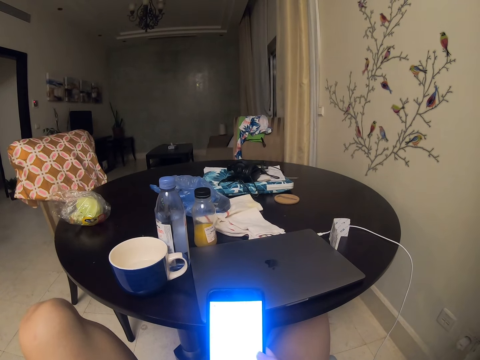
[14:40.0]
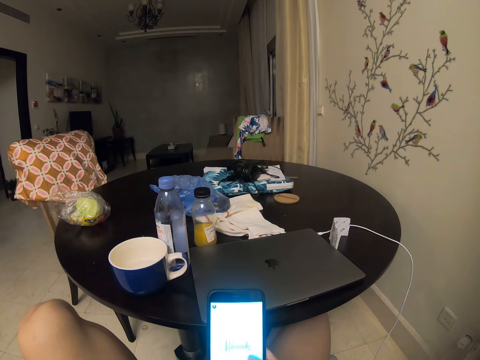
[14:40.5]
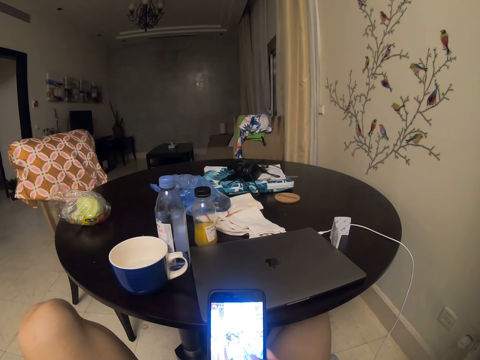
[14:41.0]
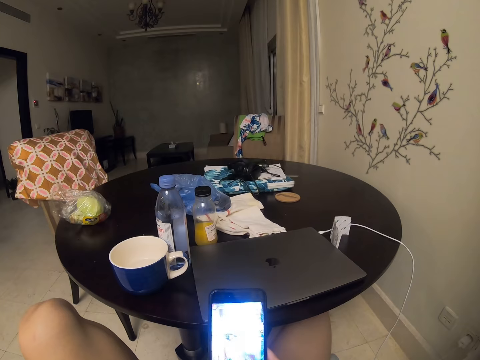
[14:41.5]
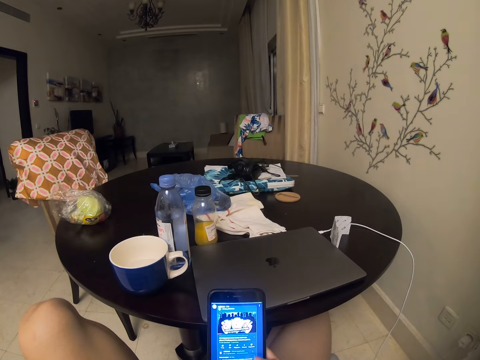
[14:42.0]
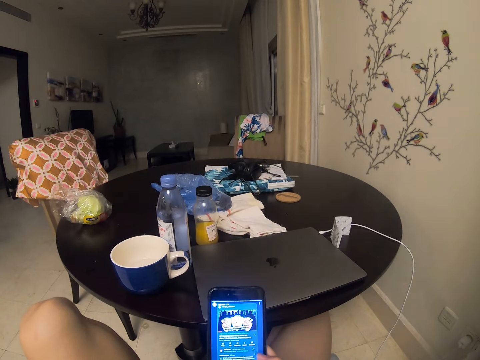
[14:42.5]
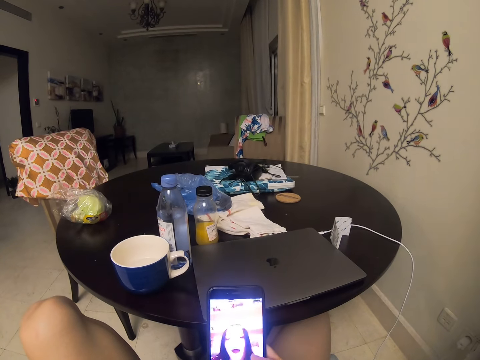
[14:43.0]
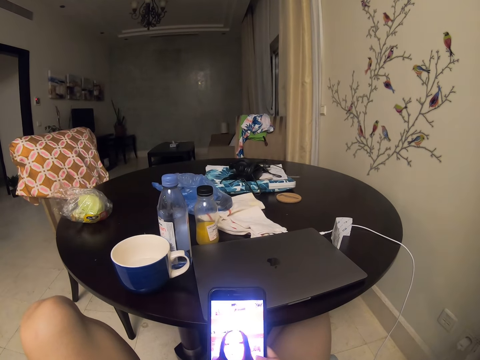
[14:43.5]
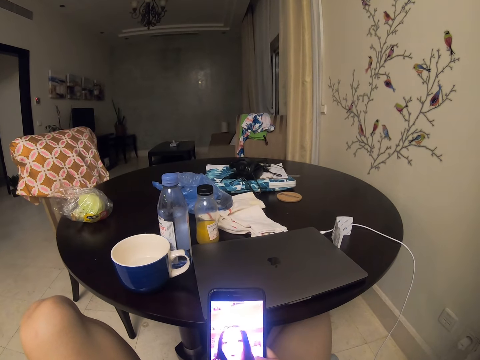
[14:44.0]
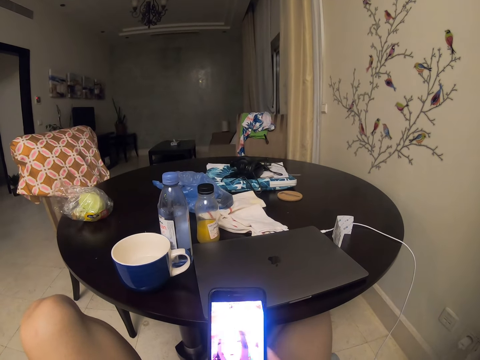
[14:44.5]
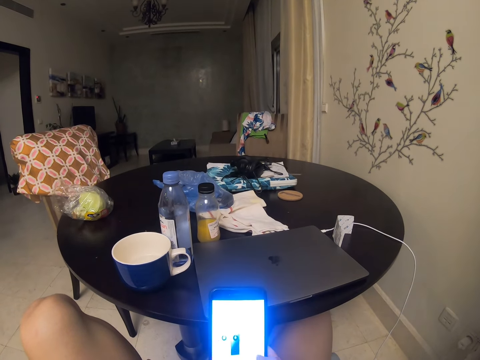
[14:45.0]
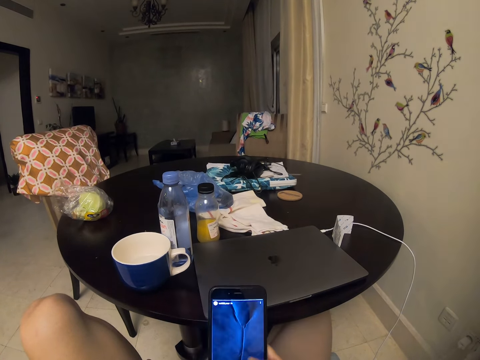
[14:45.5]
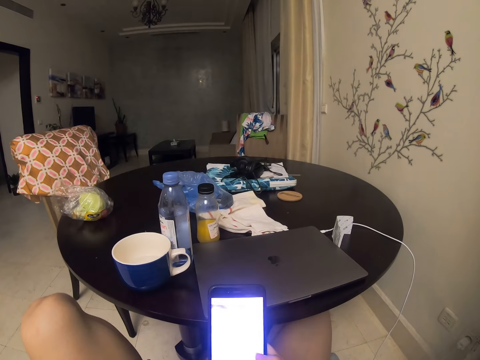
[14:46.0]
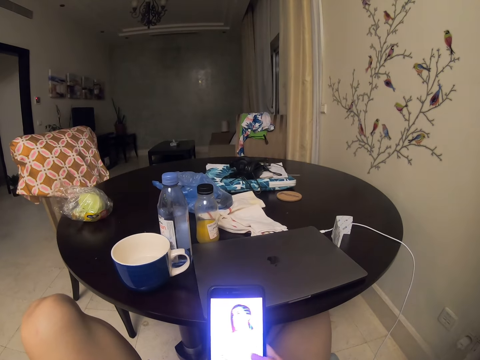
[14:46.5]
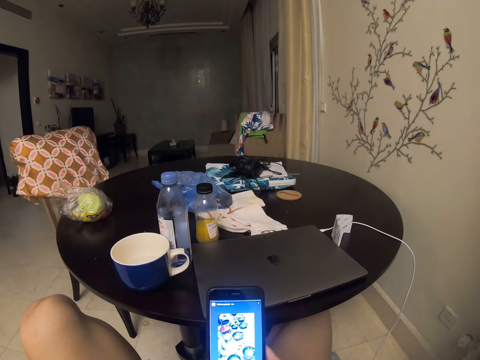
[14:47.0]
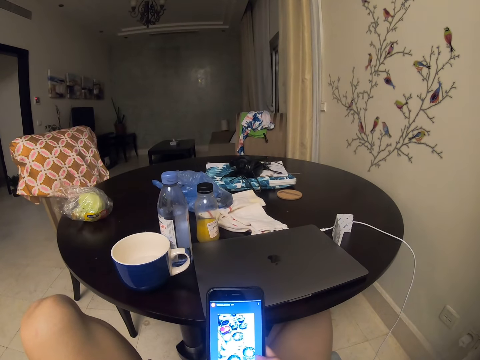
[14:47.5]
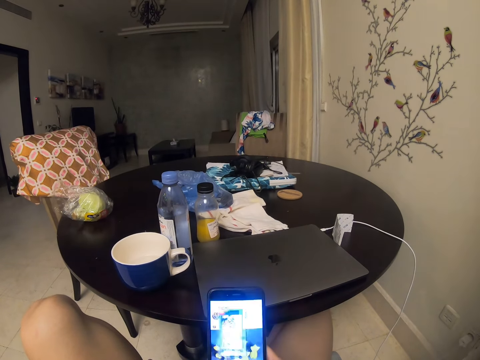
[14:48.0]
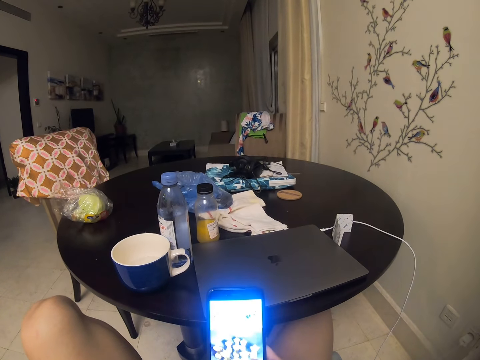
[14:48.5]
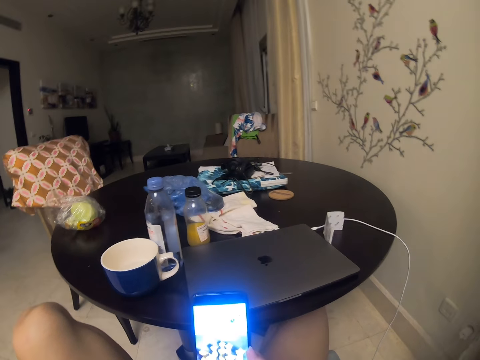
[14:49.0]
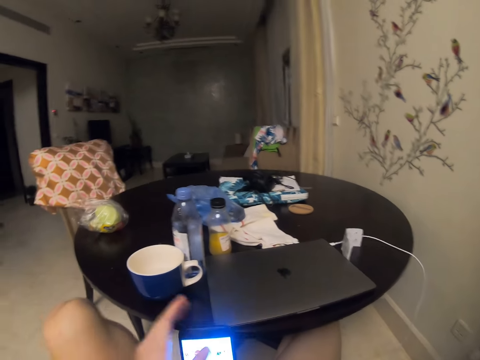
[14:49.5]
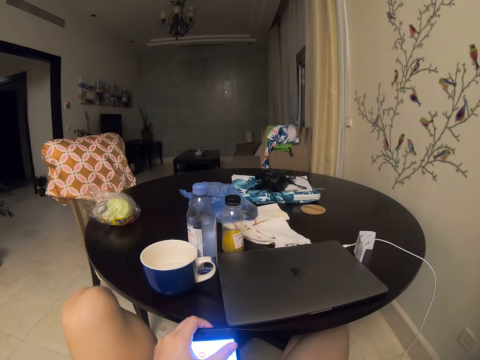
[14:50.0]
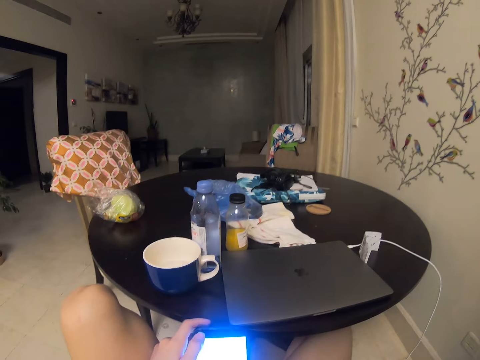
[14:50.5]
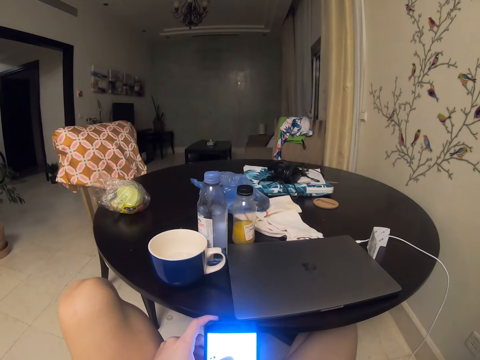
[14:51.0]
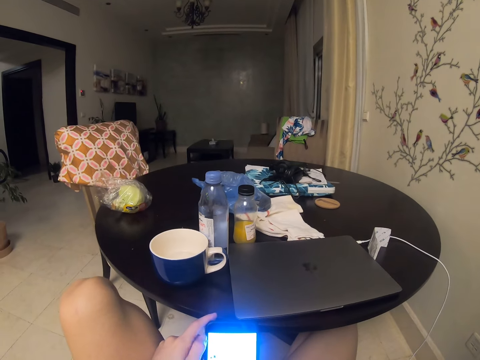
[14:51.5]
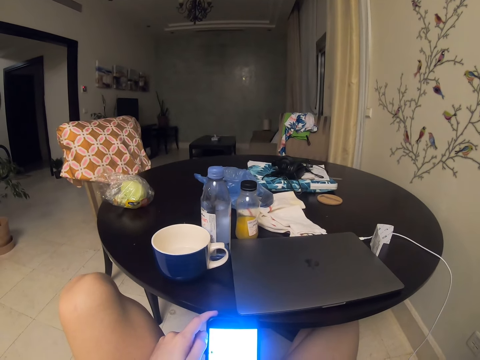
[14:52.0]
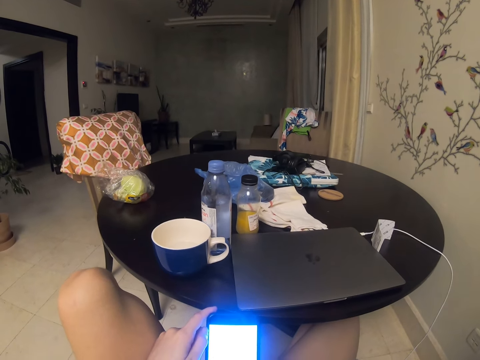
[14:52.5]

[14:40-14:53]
The camera wearer operates the phone. They scroll over the phone. They tap the phone with the left hand.

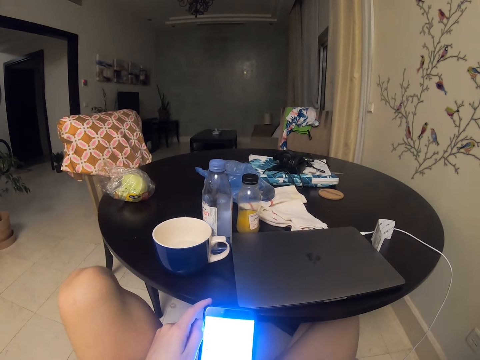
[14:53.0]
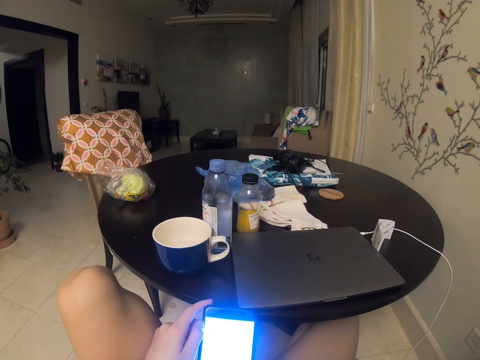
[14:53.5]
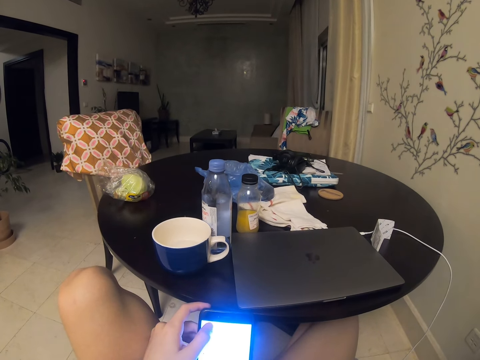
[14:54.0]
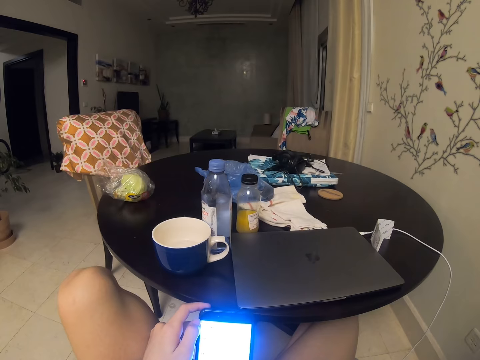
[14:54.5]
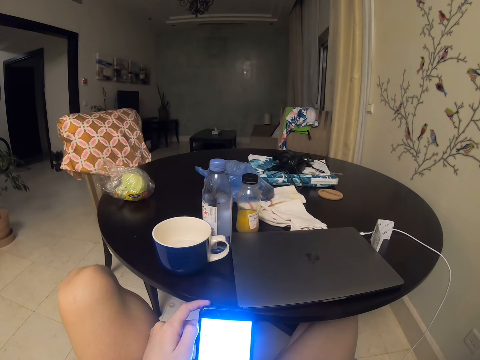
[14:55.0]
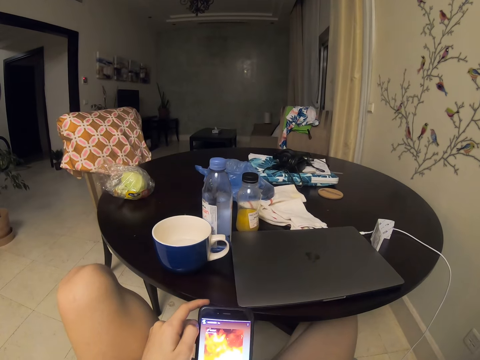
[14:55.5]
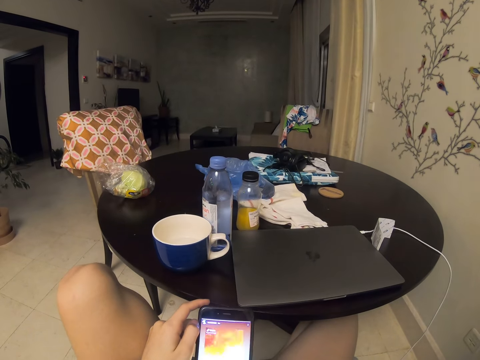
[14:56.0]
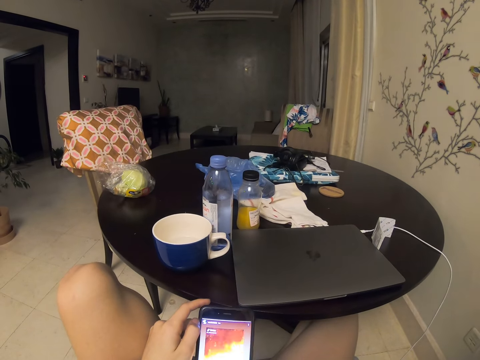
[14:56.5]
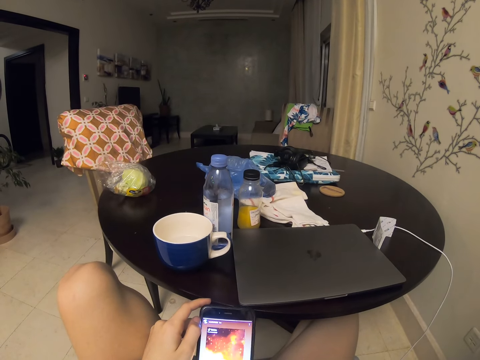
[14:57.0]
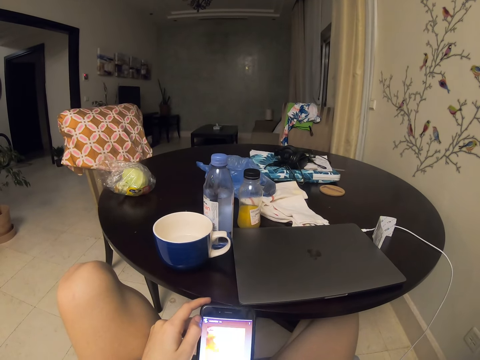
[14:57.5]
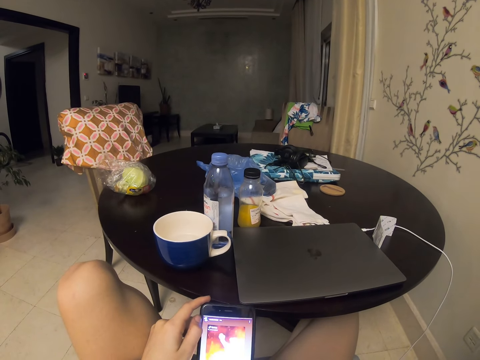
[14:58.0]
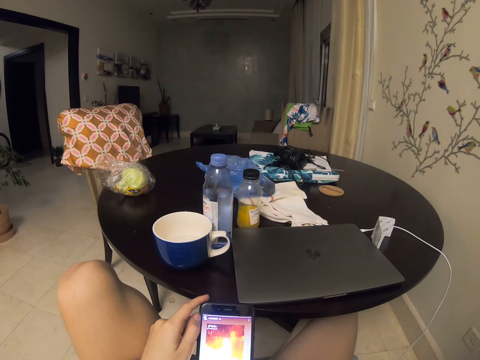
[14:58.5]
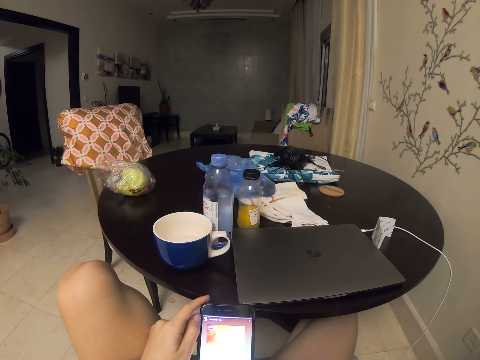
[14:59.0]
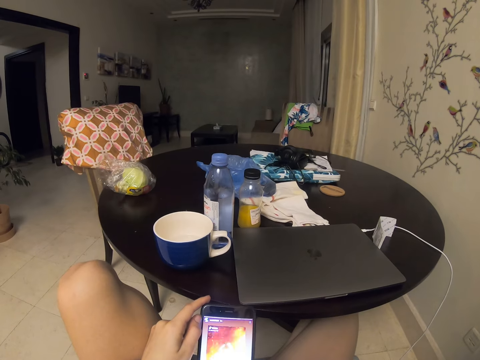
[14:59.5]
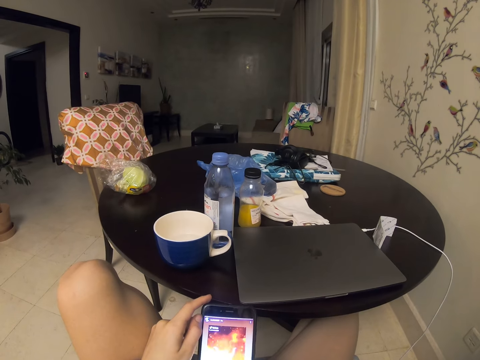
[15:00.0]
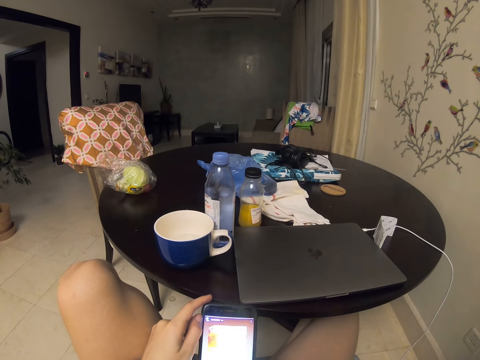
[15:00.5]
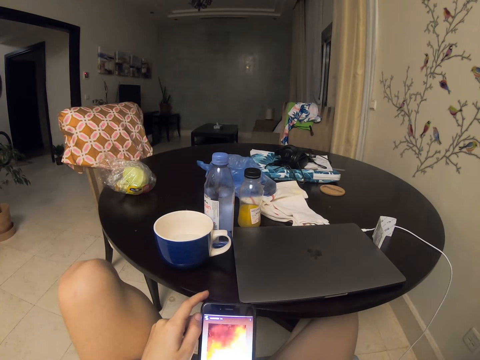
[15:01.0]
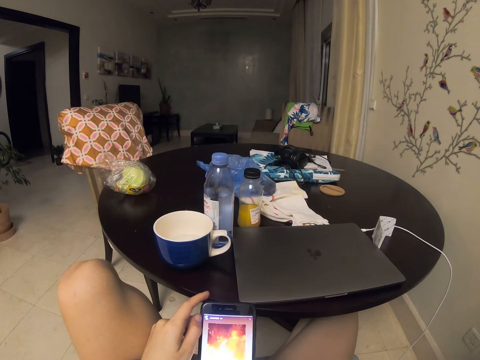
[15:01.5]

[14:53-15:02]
The camera wearer watches the phone.

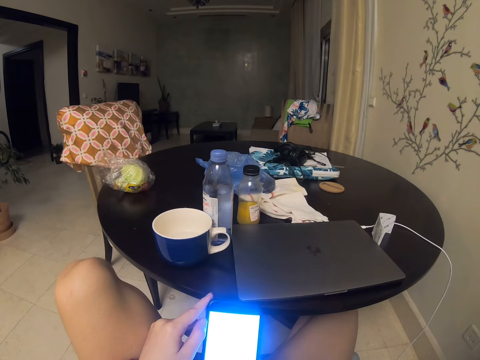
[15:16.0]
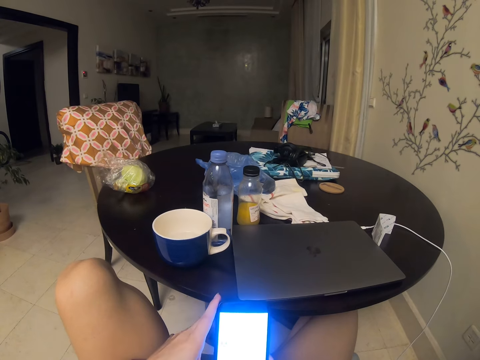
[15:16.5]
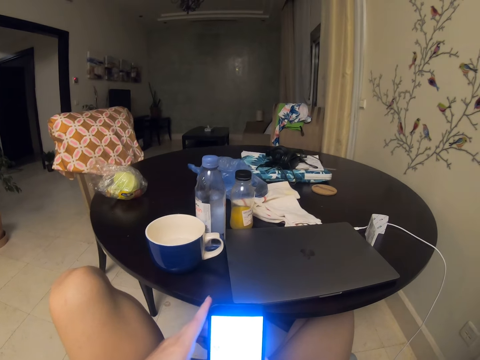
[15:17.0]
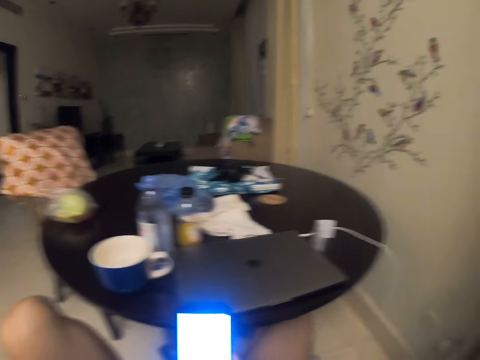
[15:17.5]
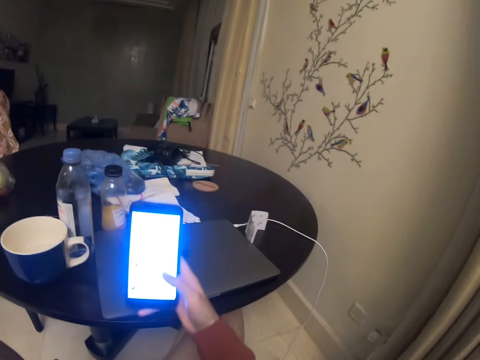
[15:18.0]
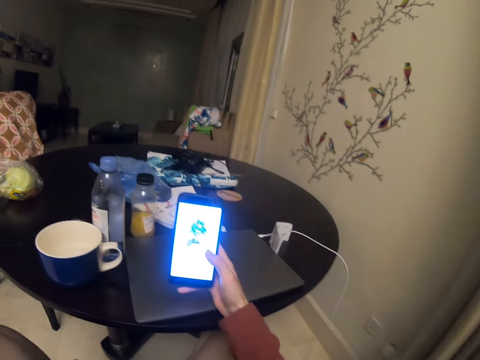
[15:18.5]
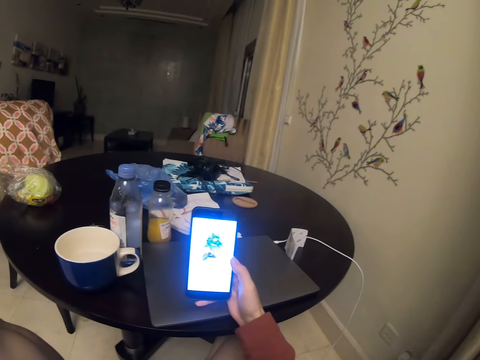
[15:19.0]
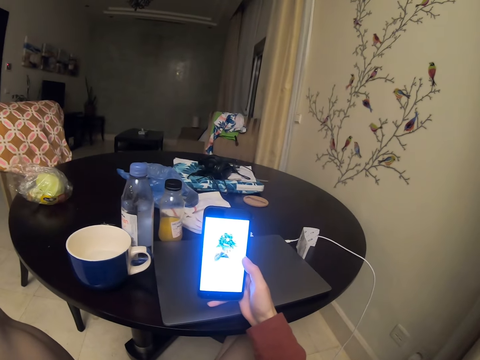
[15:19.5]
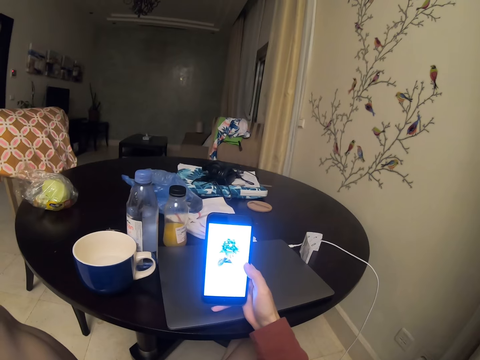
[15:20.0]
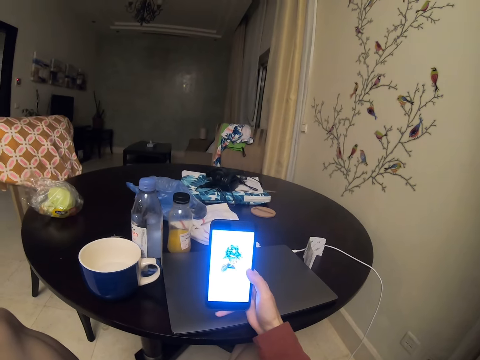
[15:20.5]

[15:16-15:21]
The camera wearer lifts the phone. They operate the phone and scroll over the phone.
